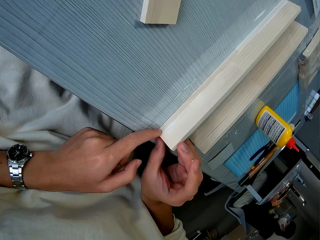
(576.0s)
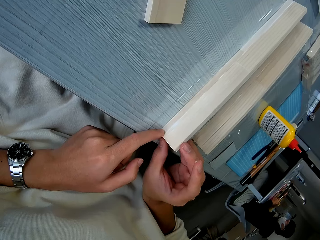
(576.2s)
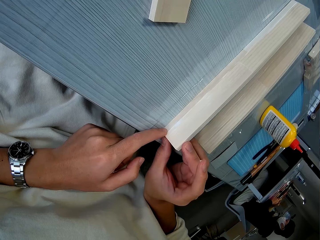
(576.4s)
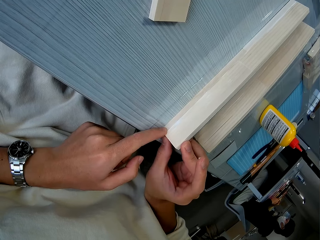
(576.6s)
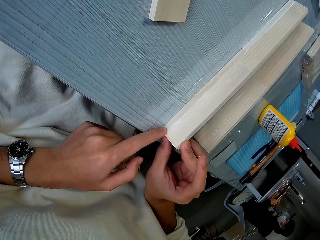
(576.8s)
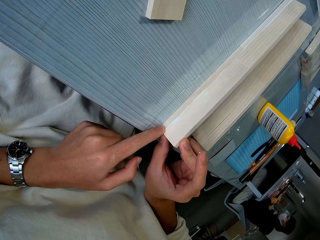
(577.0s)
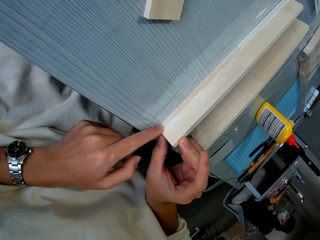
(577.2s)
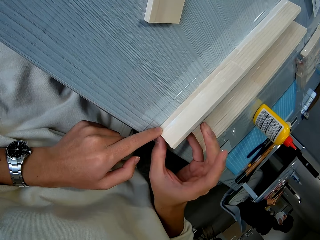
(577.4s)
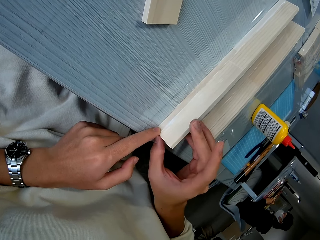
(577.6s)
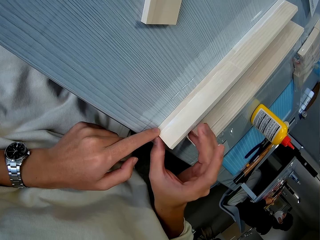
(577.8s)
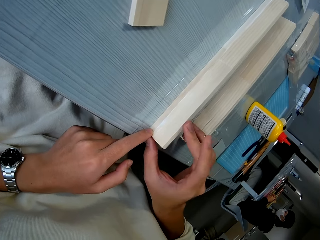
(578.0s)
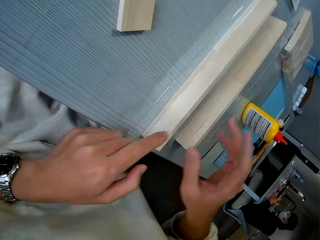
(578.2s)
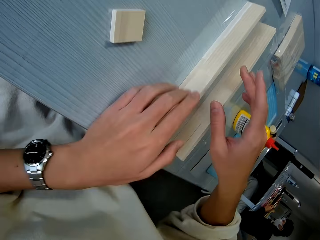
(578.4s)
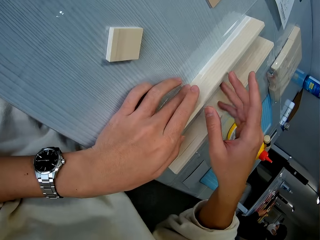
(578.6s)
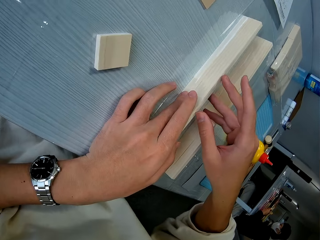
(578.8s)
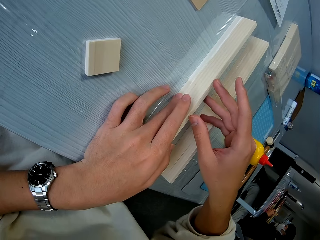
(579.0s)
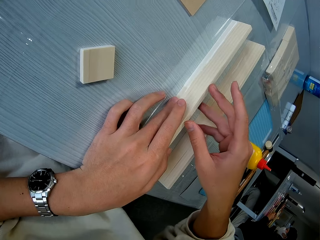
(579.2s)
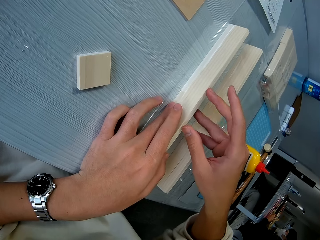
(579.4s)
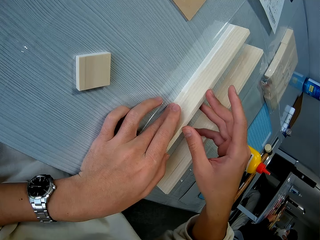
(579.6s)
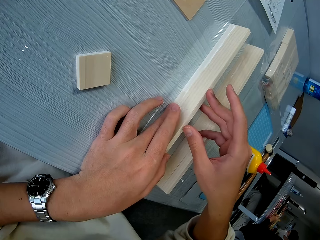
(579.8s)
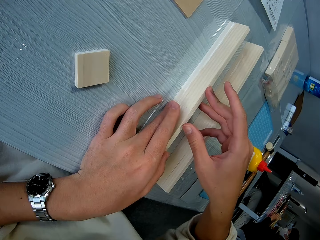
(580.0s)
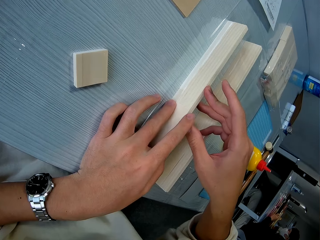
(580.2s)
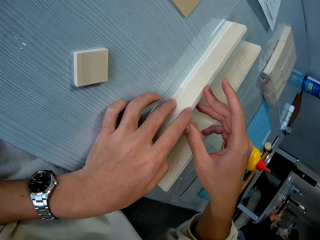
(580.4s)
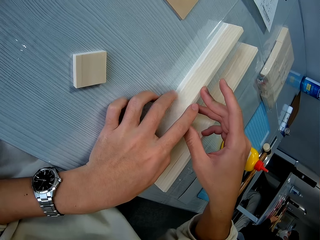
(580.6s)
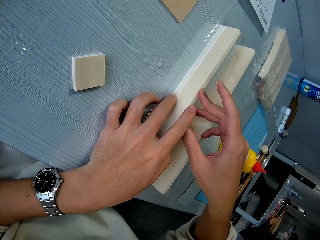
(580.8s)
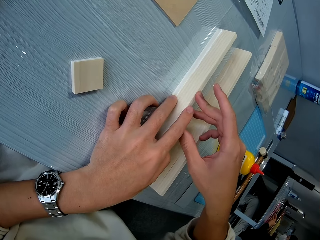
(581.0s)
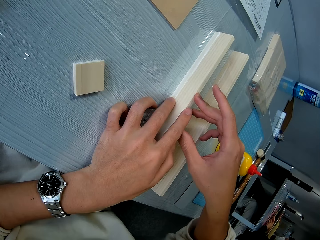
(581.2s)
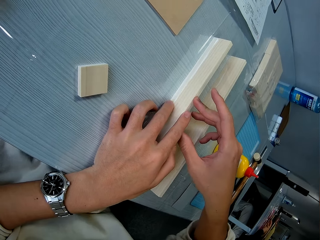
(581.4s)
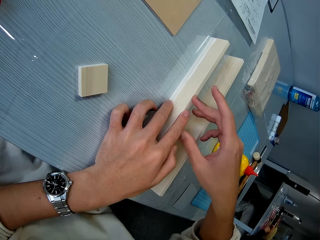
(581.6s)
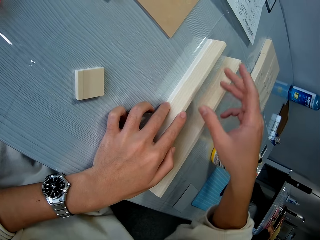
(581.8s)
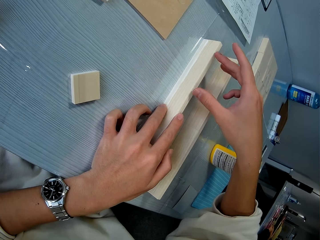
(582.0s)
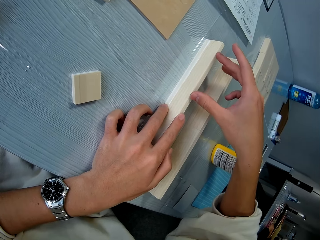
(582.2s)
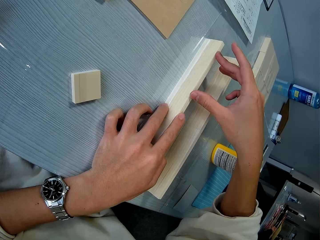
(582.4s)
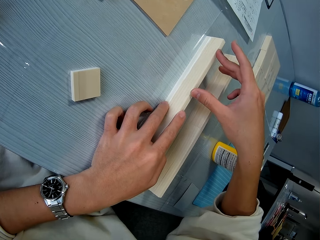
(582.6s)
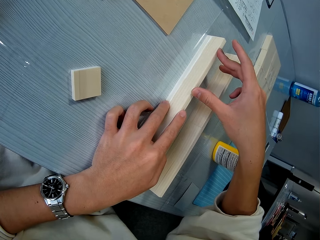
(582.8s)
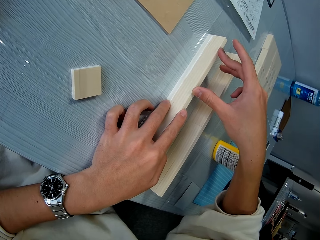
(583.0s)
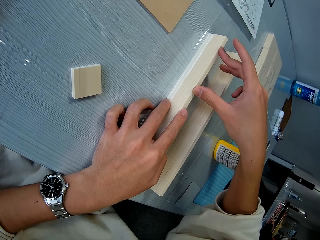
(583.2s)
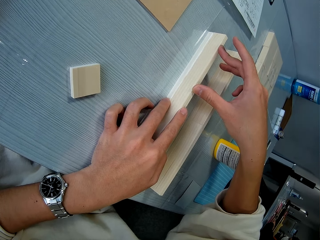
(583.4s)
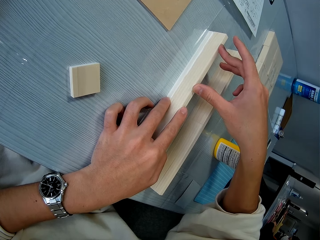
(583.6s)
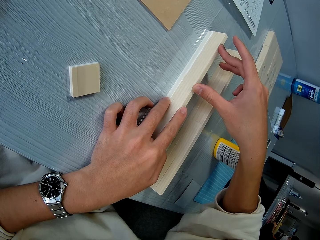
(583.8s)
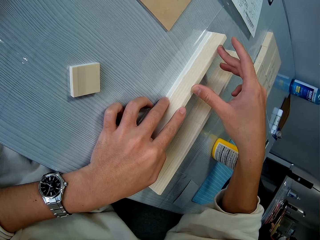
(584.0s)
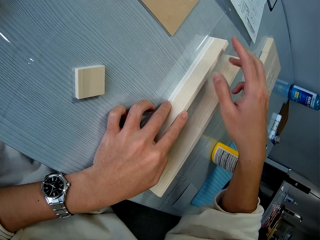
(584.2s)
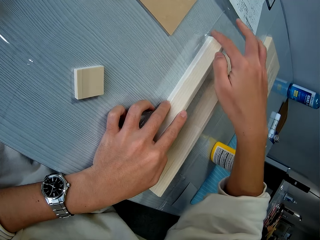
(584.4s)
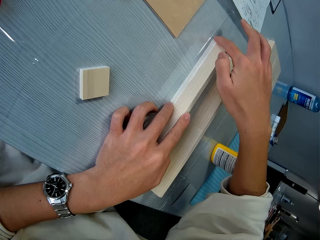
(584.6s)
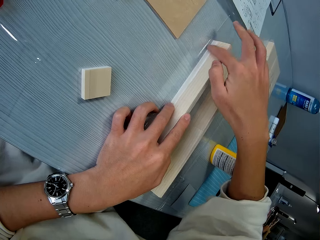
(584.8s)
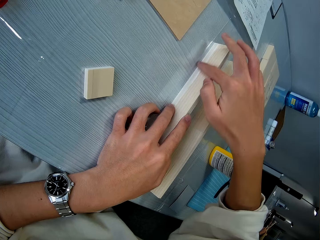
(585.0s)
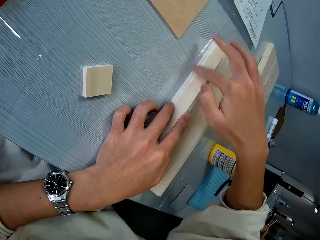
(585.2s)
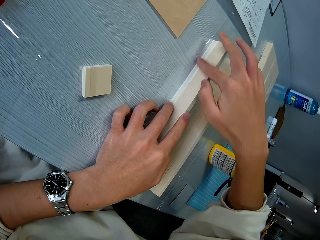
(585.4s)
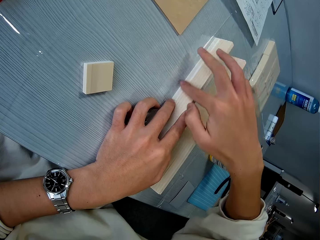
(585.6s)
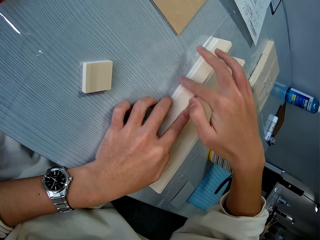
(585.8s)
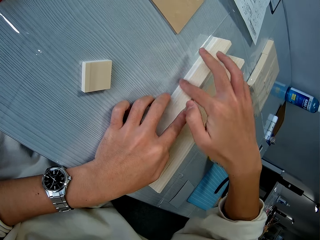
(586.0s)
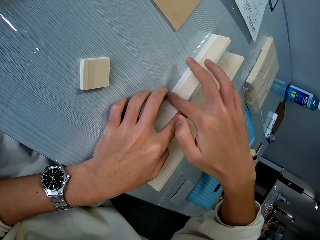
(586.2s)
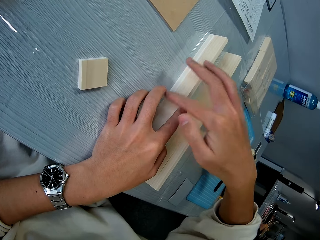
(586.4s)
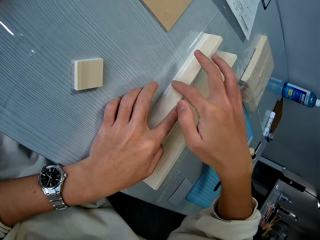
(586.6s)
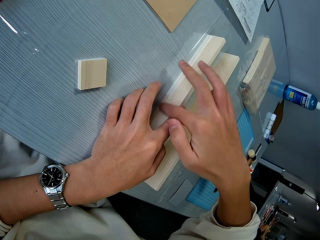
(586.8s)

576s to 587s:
The camera wearer squeezes the cardboard with his hand. He moves his hand. He moves his hand again. He aligns the side of the cardboard.

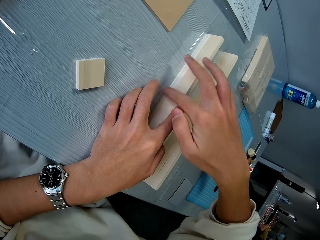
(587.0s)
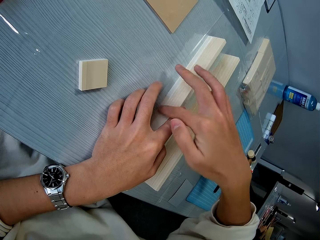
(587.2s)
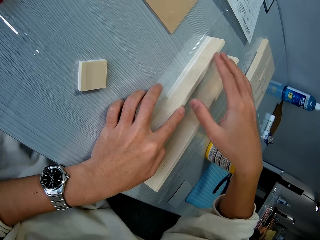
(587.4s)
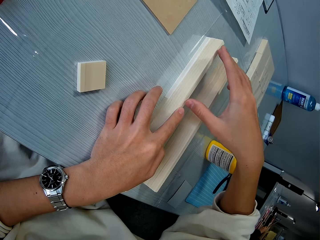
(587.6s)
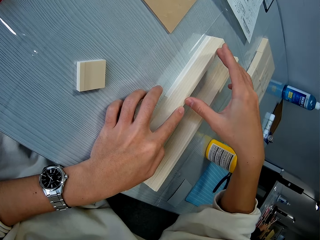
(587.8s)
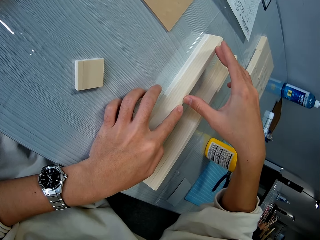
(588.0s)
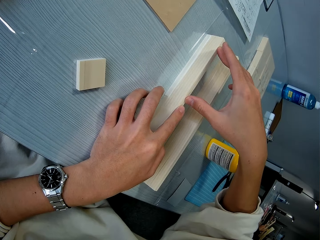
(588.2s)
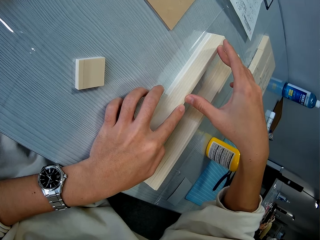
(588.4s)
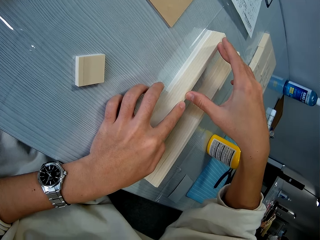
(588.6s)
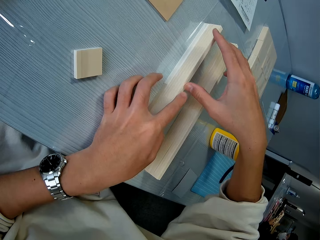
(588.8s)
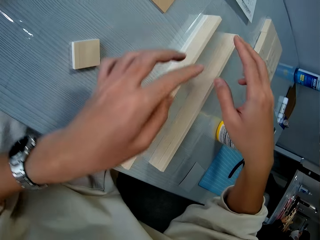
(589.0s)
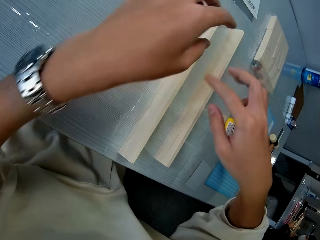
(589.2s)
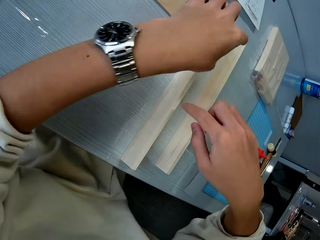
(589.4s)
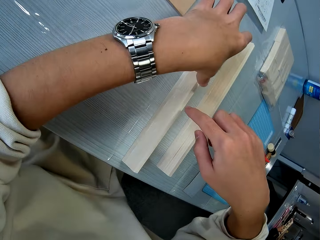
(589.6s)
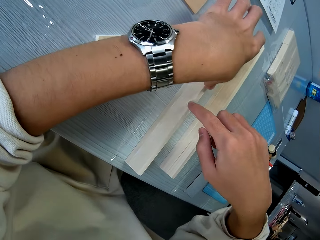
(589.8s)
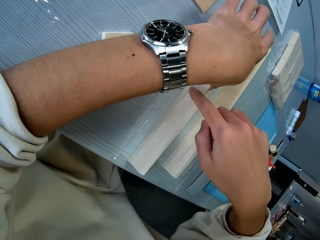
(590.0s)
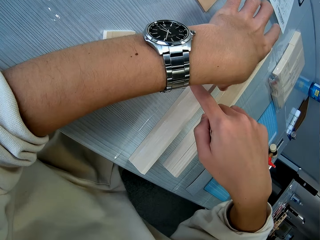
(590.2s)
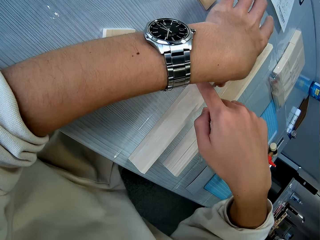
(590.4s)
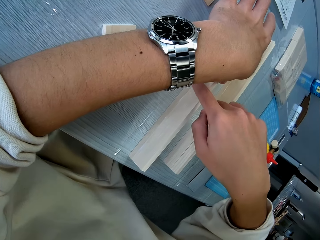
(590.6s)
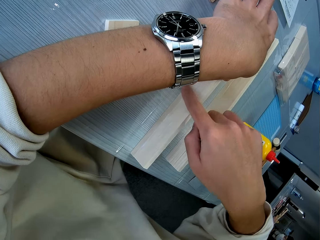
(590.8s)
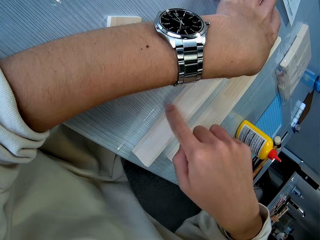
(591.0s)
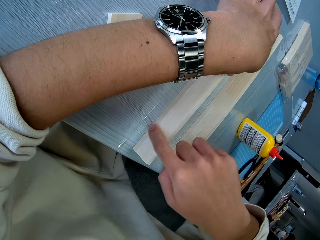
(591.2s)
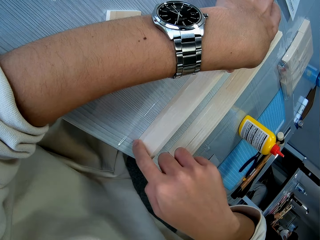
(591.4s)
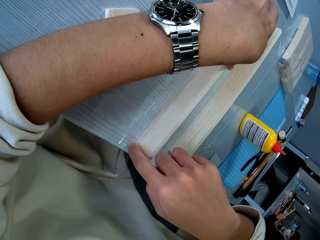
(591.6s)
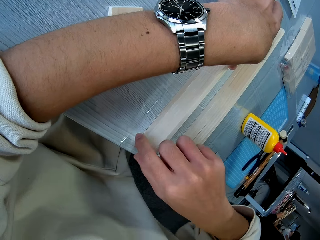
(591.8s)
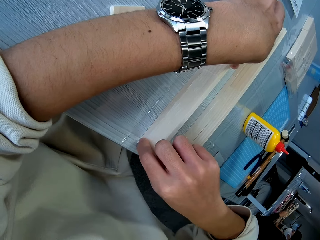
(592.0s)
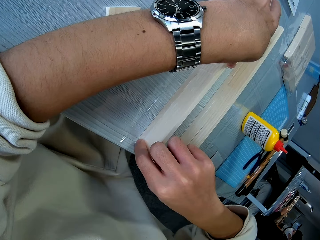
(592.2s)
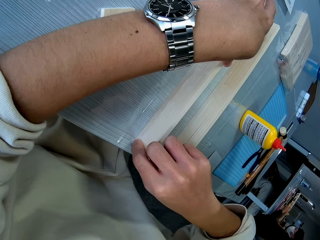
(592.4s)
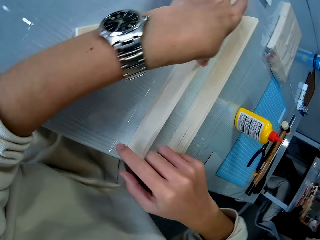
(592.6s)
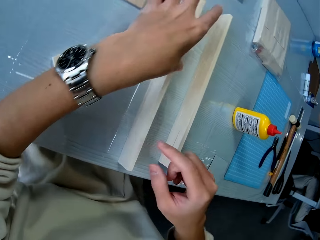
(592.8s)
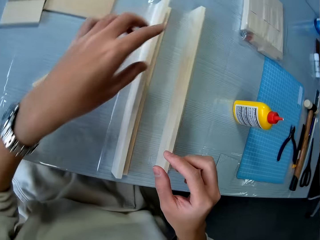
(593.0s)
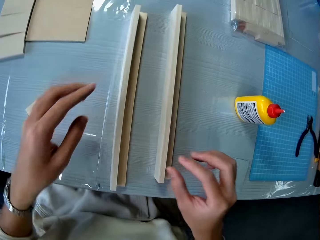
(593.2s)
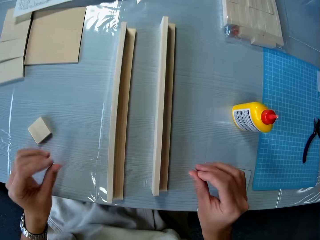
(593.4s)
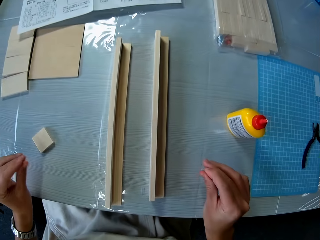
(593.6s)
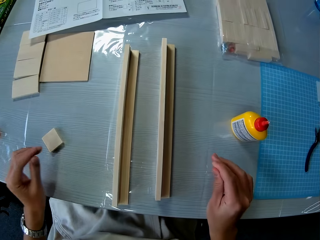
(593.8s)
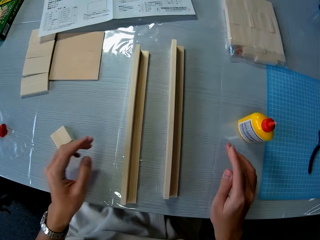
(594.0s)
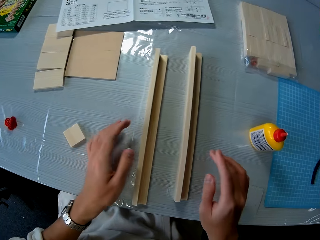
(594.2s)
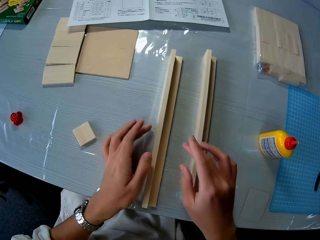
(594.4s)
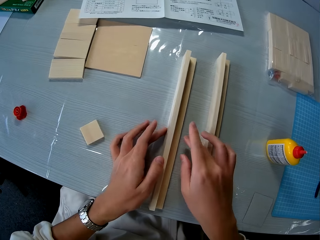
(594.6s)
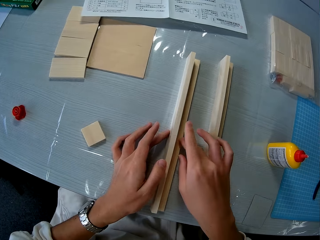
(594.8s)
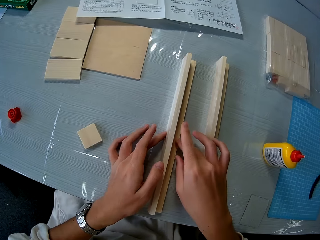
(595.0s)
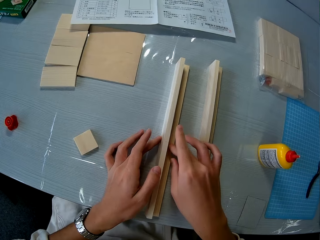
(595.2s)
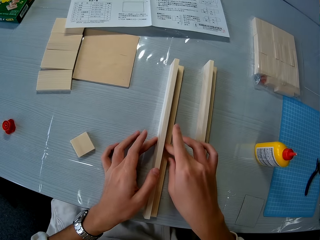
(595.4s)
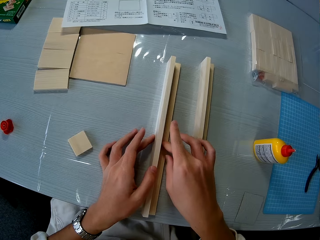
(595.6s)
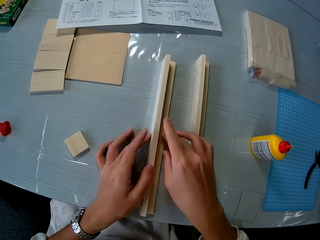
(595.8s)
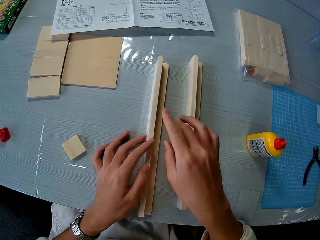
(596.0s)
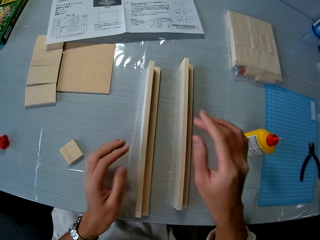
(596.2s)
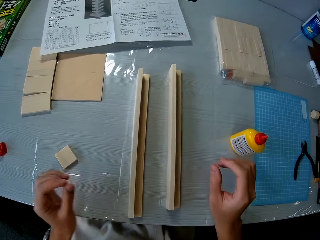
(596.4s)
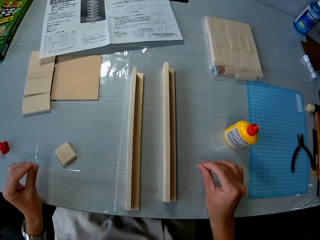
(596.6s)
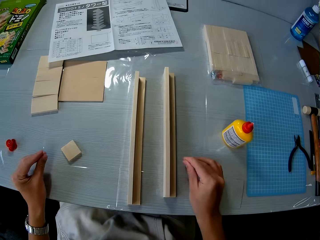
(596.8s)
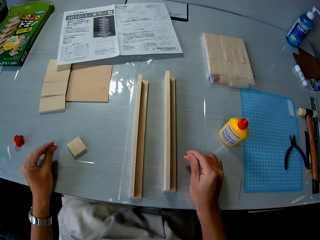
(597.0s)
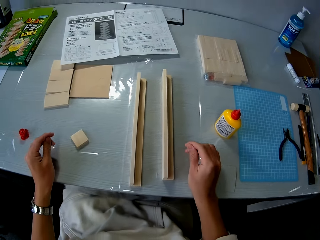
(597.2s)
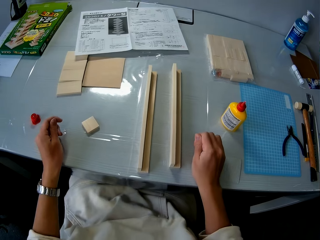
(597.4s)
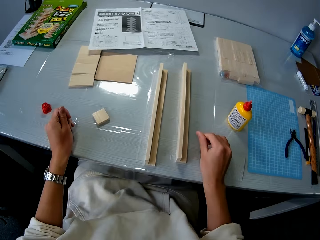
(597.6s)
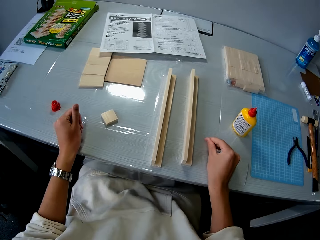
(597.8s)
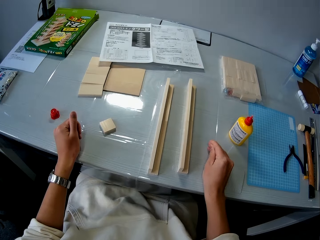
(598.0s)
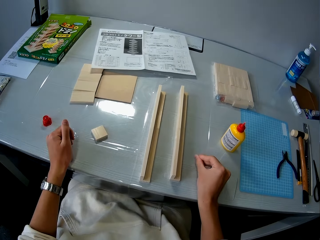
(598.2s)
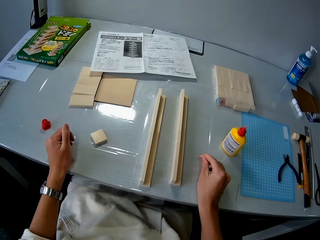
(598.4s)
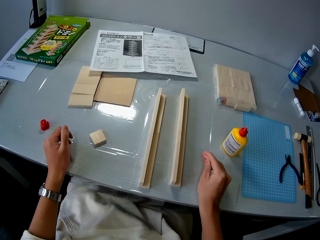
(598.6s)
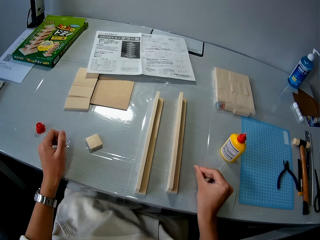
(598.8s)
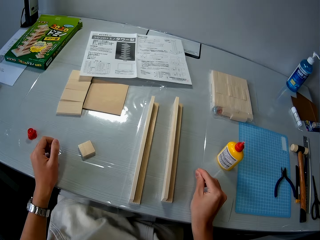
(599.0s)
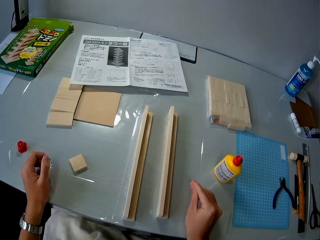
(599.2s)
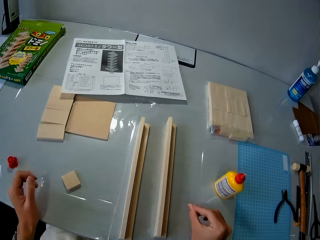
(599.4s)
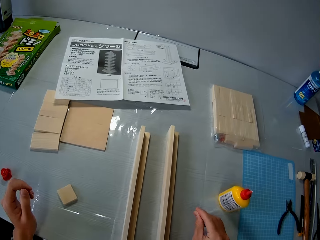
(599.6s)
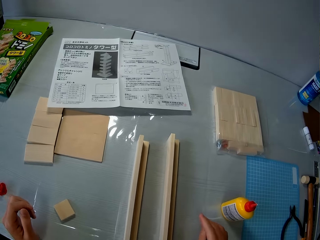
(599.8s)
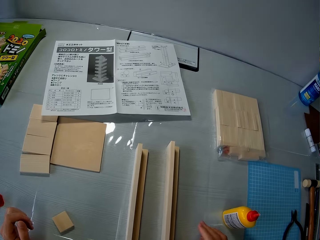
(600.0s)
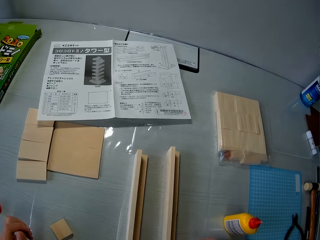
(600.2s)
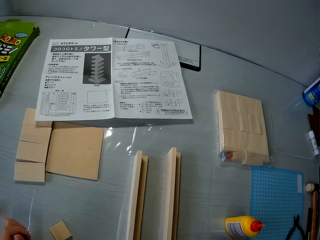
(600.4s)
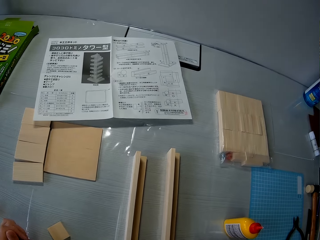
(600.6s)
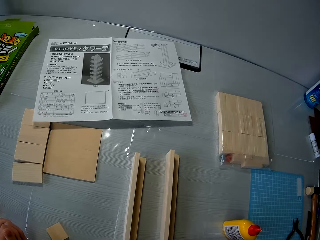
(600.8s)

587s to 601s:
The camera wearer touches the side of the cardboard. He touches the cardboard to the edge. He aligns the side of the cardboard. He squeezes the edge with his finger. He moves his hands. He touches the cardboard to the sides. He moves his hands. He rubs the fingers of both hands.
